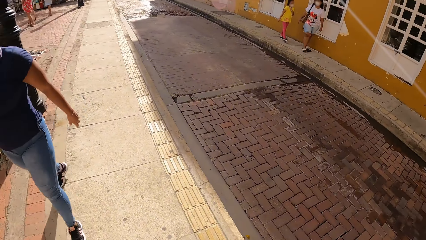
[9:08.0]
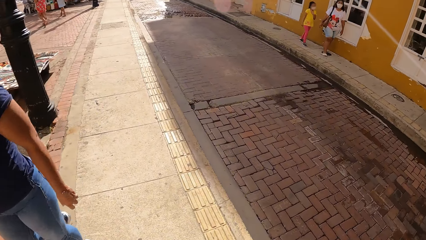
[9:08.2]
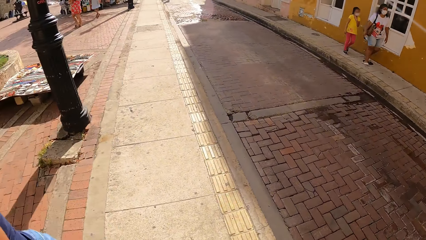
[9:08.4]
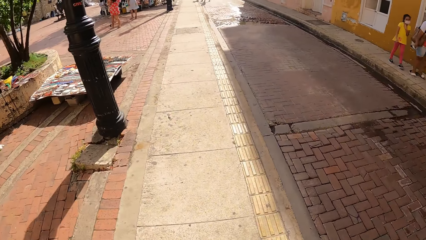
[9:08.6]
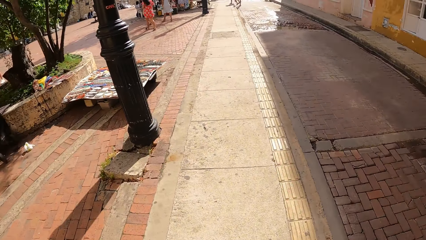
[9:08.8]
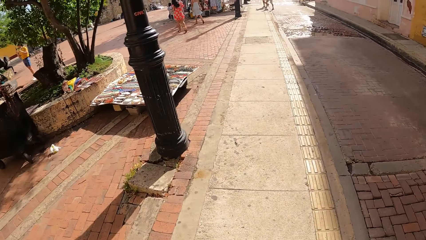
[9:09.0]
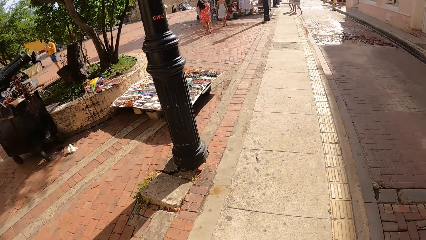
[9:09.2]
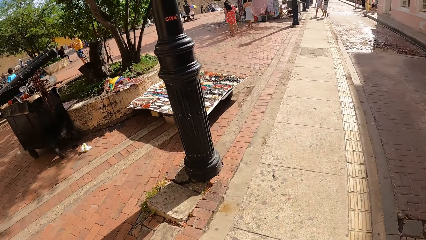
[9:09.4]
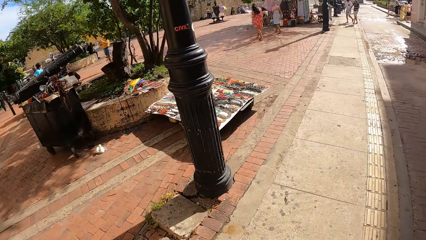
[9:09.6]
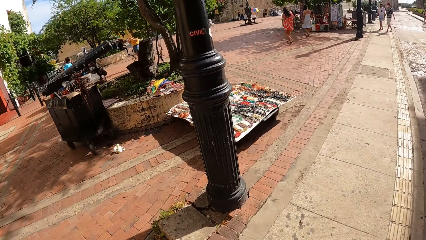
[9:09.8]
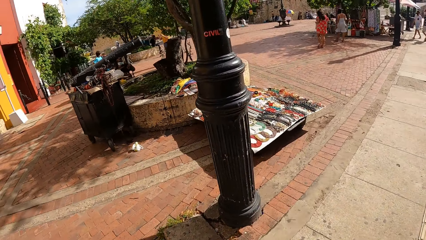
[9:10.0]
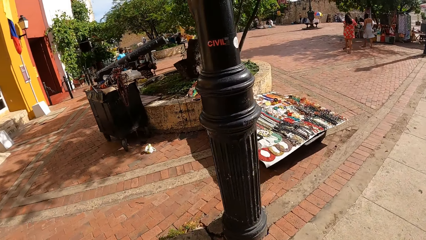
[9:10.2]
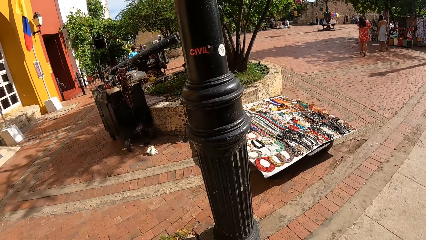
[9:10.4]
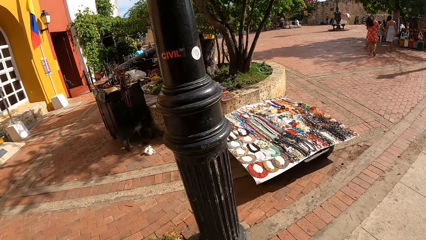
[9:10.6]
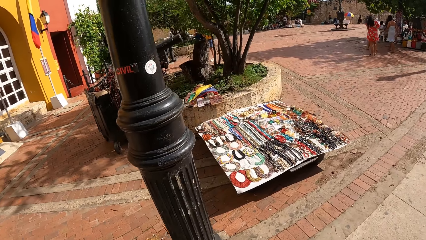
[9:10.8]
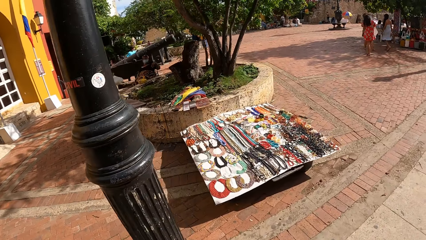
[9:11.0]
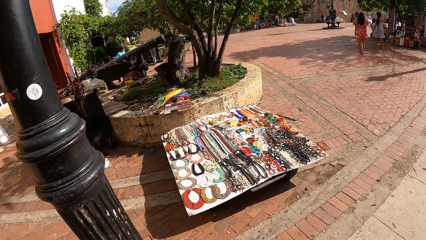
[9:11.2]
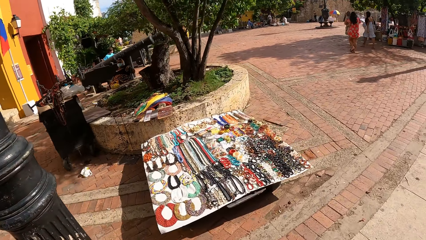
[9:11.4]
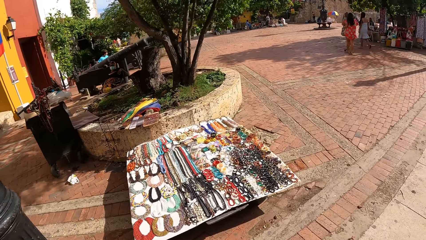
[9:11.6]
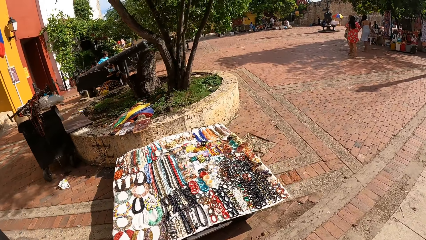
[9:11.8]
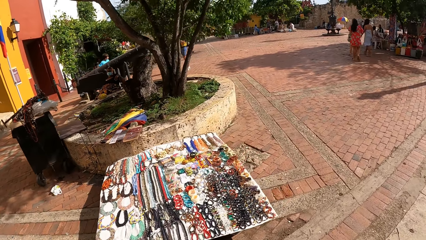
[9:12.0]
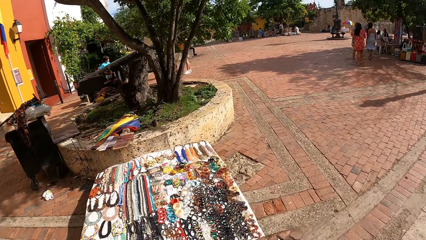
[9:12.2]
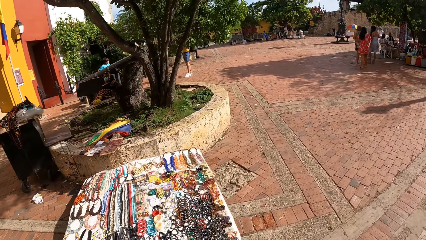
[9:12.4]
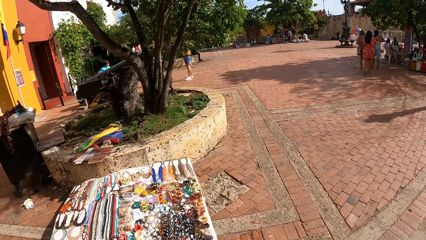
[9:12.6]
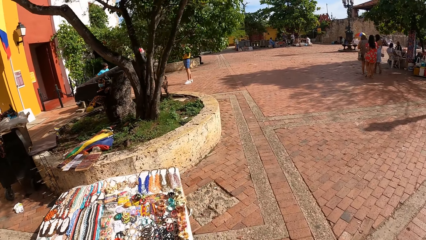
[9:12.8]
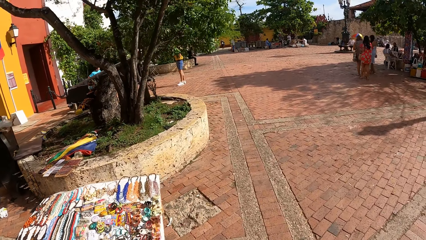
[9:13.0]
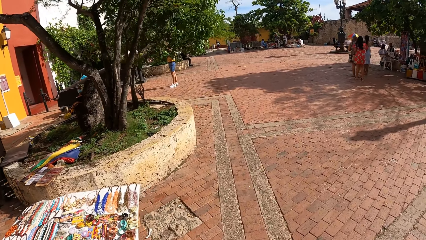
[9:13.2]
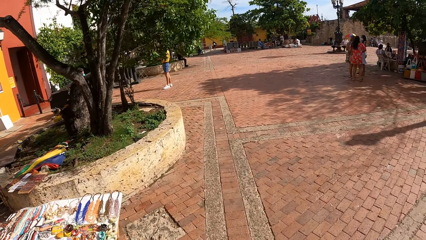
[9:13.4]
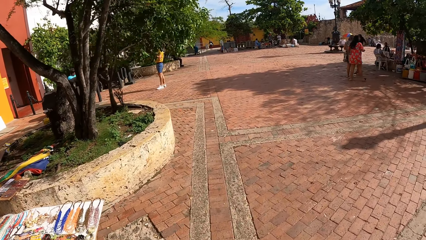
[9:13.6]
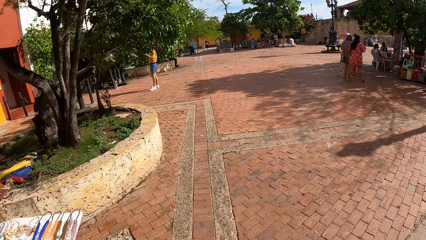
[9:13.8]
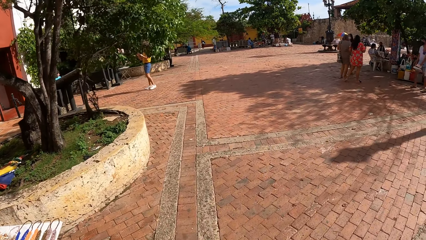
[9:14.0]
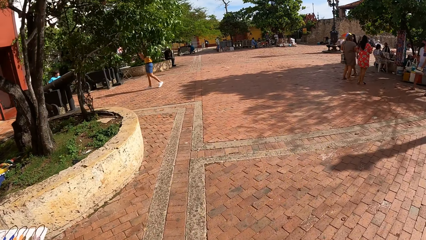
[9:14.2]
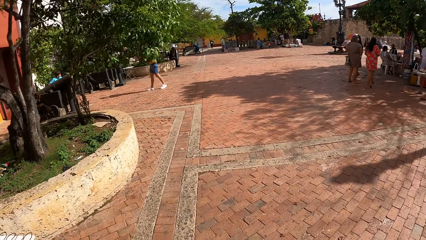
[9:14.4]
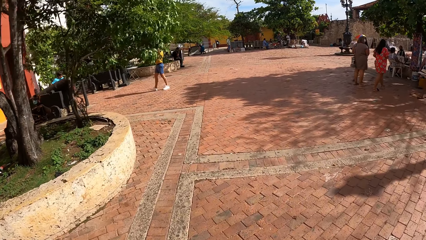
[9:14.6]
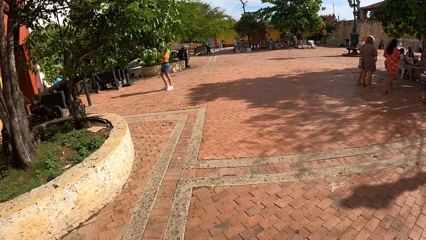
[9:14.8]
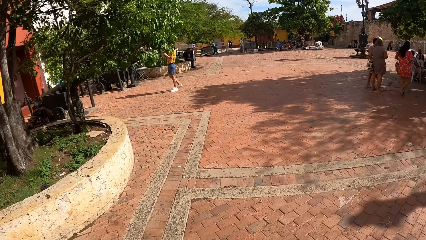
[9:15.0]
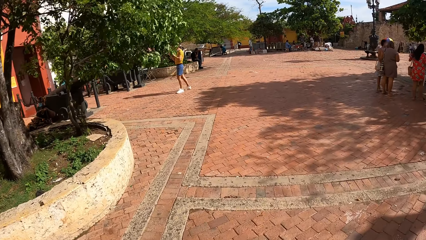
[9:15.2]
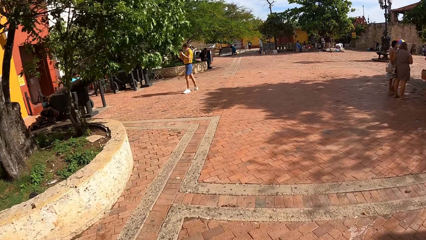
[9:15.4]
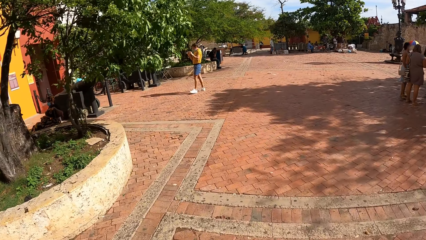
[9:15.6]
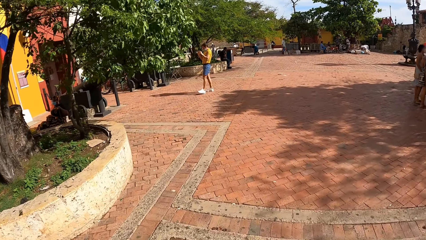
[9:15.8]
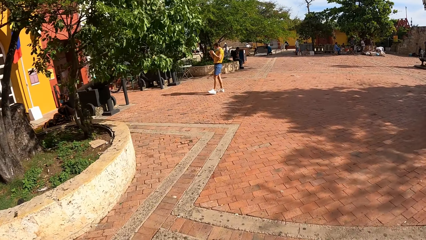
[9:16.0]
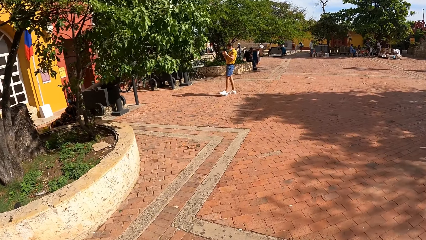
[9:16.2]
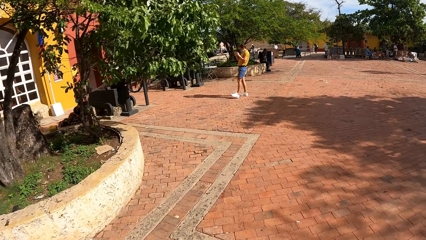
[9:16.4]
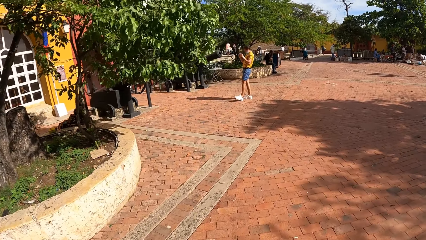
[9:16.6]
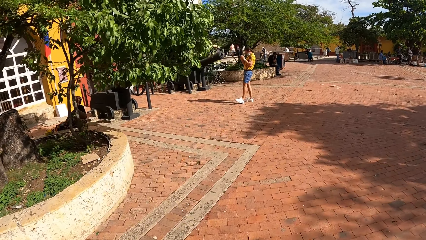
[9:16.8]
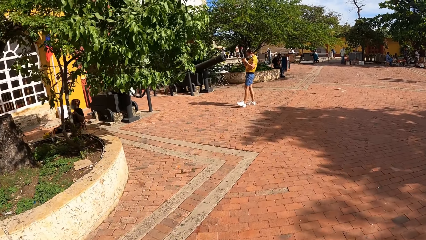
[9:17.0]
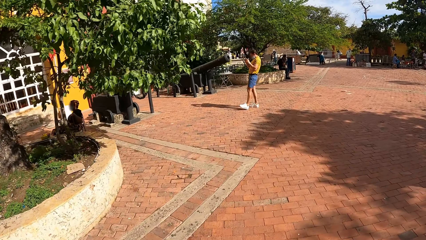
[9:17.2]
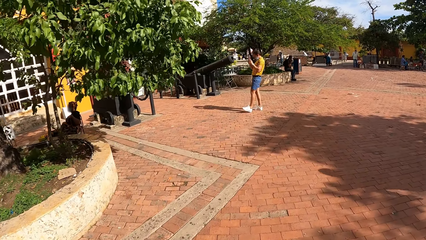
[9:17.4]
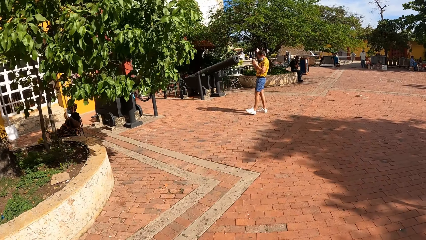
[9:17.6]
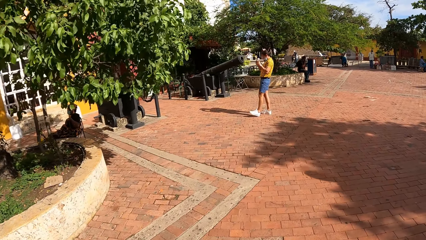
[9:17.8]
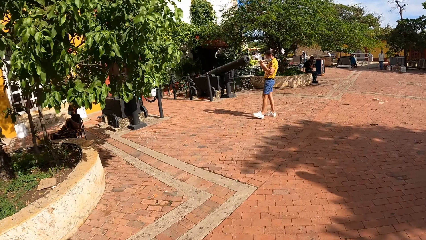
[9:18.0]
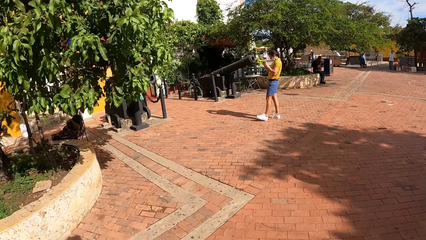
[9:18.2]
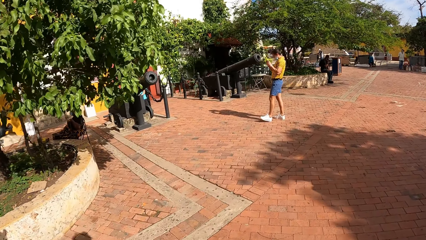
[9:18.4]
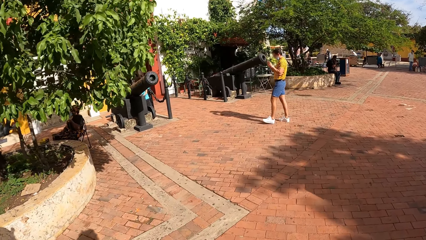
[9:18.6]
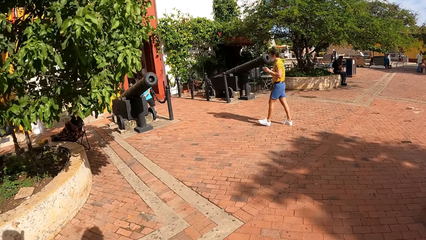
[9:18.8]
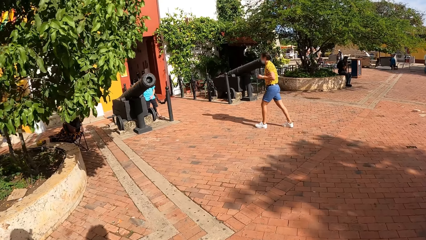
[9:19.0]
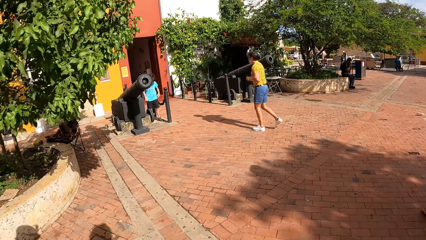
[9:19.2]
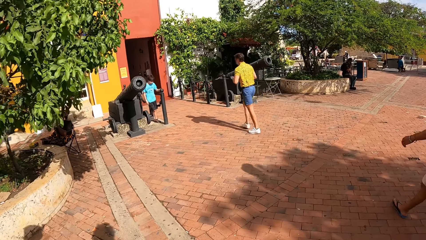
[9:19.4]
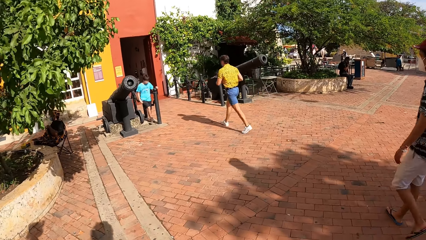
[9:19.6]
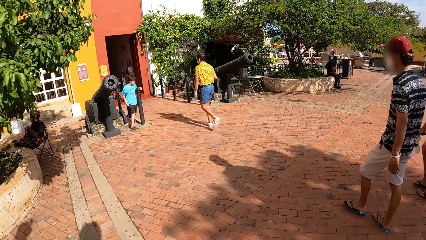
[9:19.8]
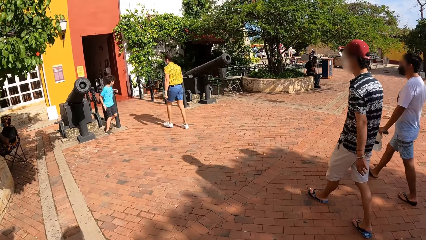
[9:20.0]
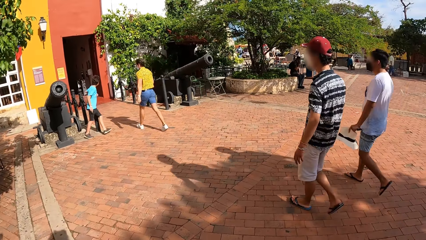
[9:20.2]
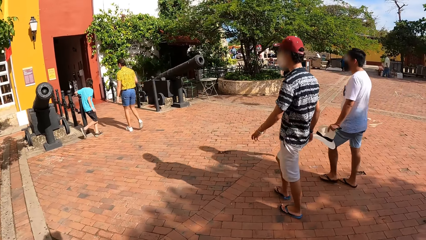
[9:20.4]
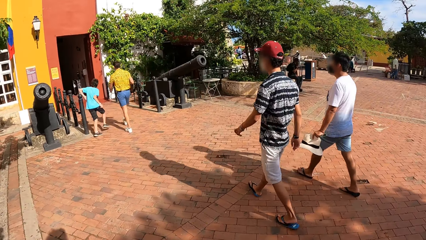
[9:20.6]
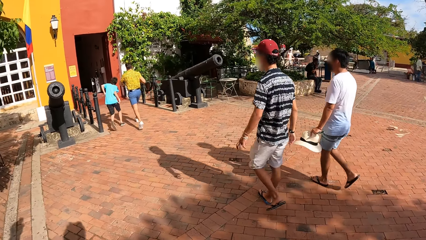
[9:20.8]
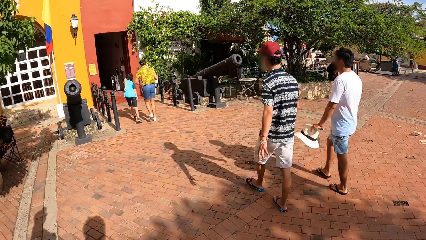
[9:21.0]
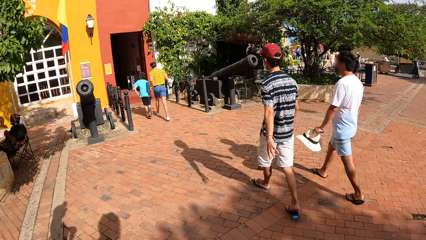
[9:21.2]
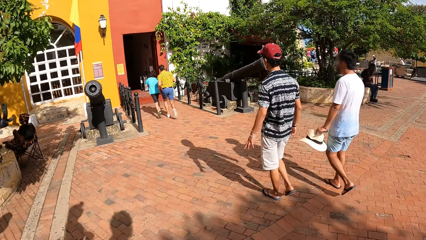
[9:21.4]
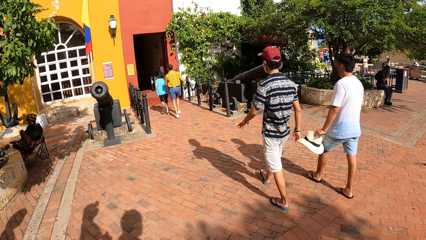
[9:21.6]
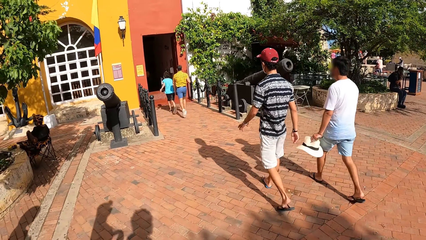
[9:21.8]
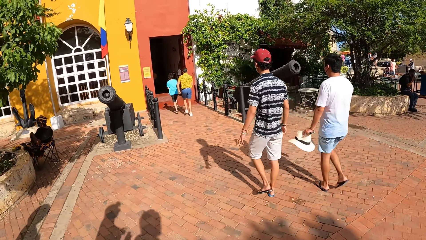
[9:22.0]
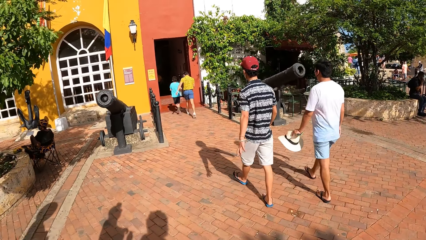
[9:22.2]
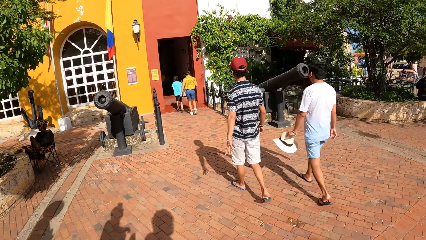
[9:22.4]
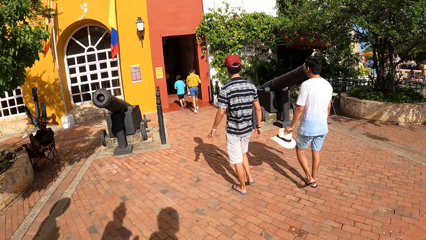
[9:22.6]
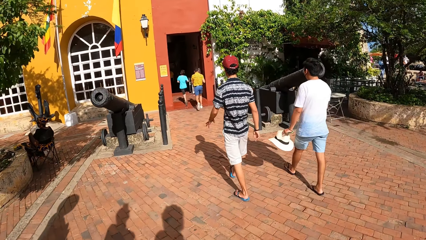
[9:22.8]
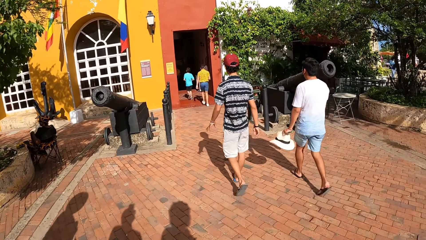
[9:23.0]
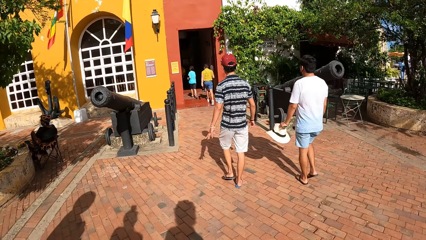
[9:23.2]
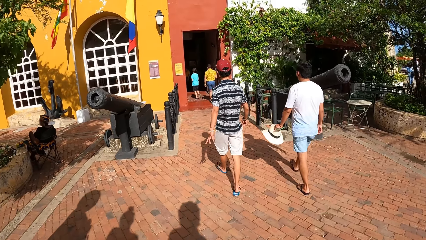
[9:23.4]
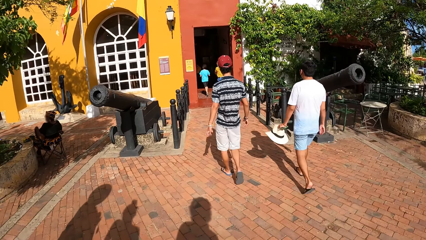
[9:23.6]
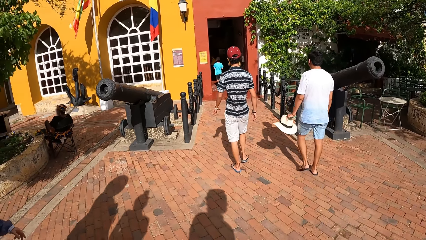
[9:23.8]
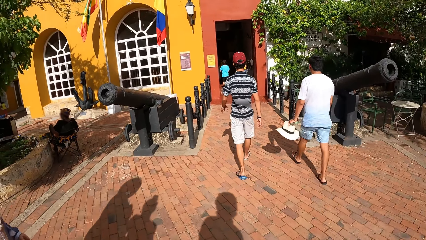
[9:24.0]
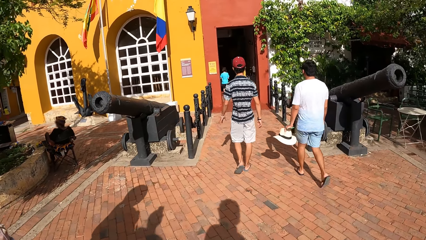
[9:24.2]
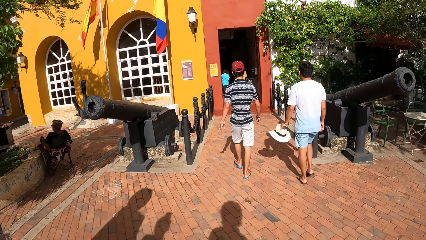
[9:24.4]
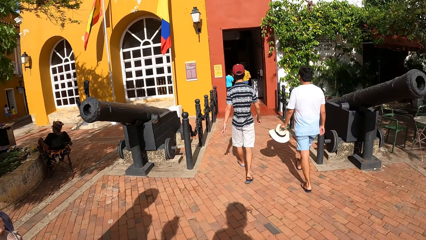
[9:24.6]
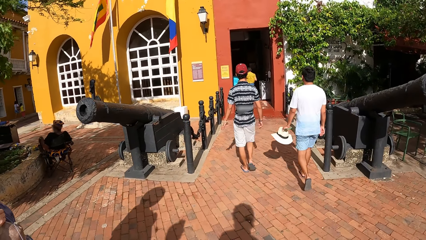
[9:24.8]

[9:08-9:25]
The camera wearer walks in the walkway. A man walks past the camera wearer with a hat in his left hand. Another man walks past the camera wearer. A child walks into a building. A third man walks into the building.
